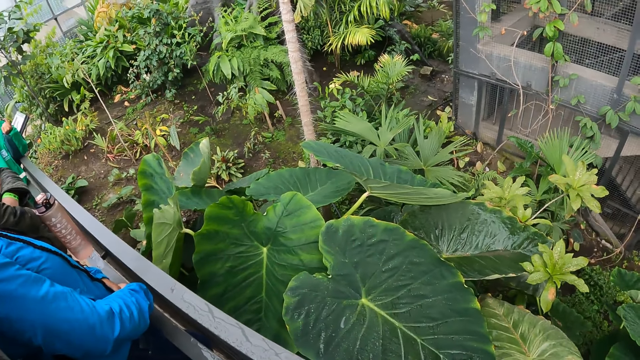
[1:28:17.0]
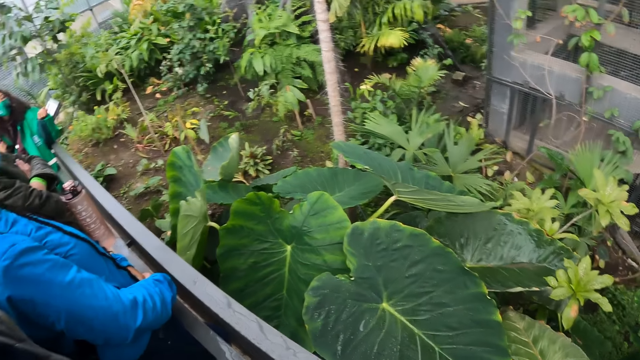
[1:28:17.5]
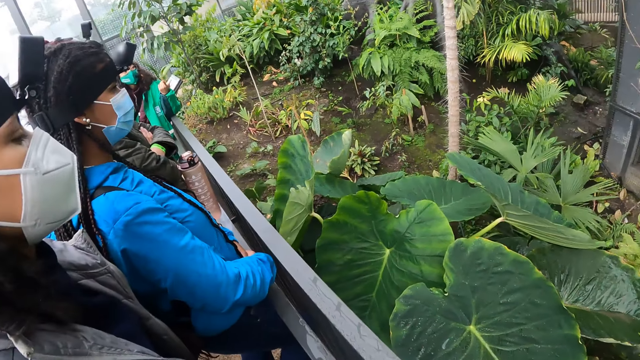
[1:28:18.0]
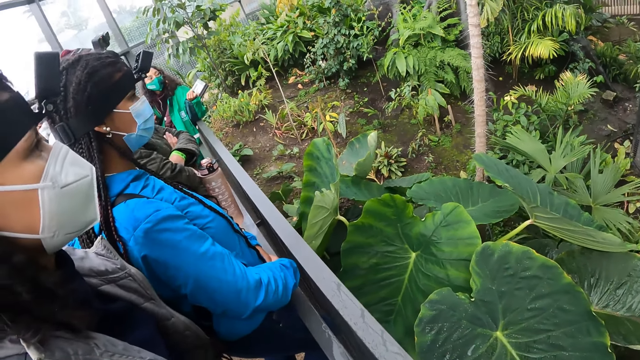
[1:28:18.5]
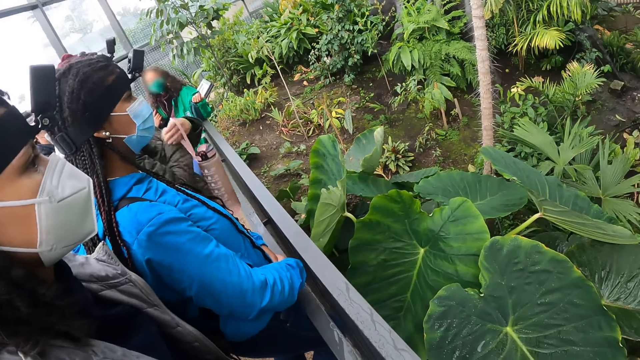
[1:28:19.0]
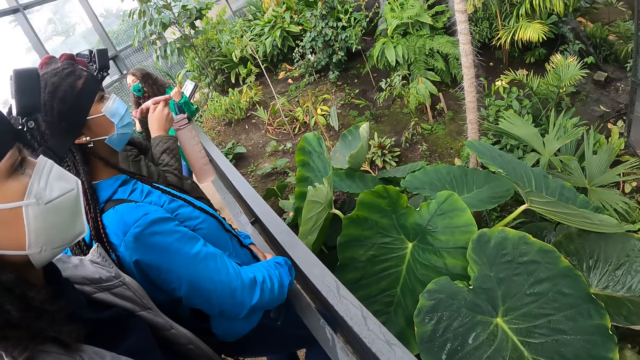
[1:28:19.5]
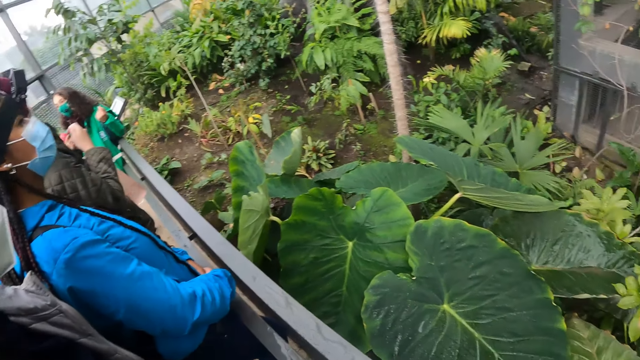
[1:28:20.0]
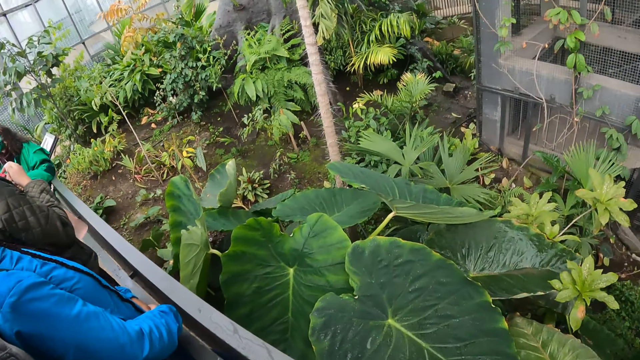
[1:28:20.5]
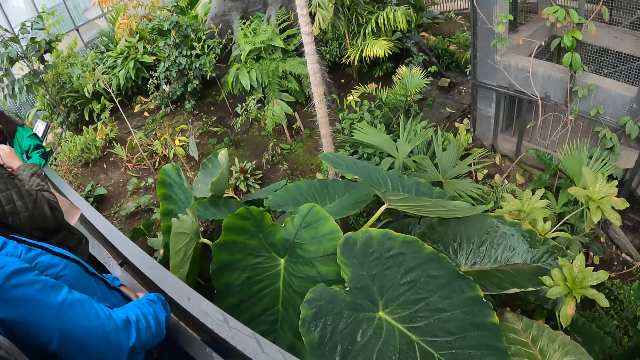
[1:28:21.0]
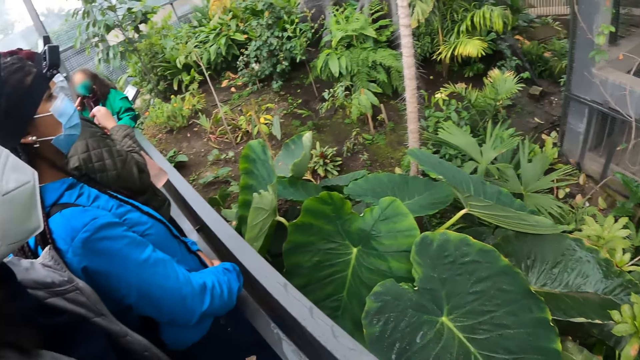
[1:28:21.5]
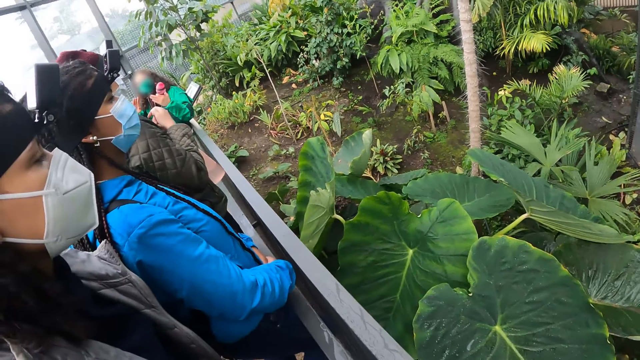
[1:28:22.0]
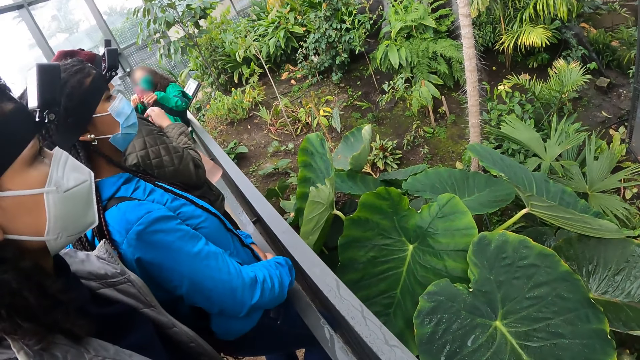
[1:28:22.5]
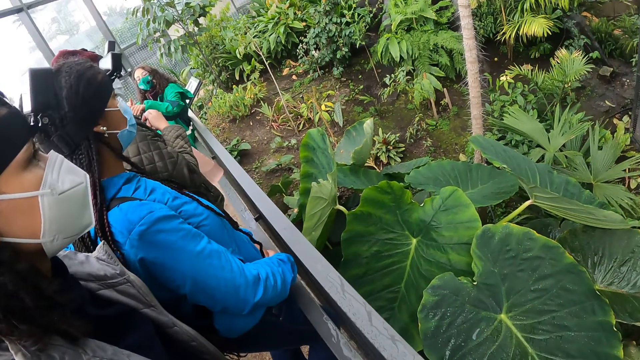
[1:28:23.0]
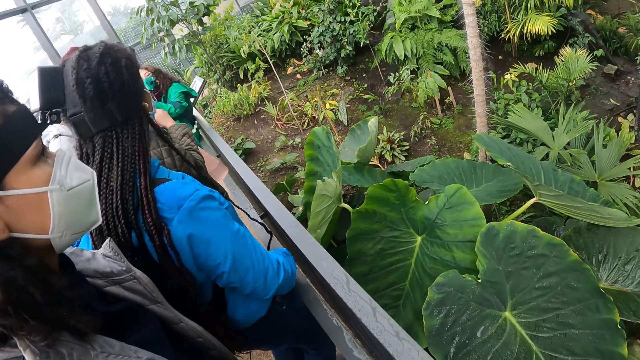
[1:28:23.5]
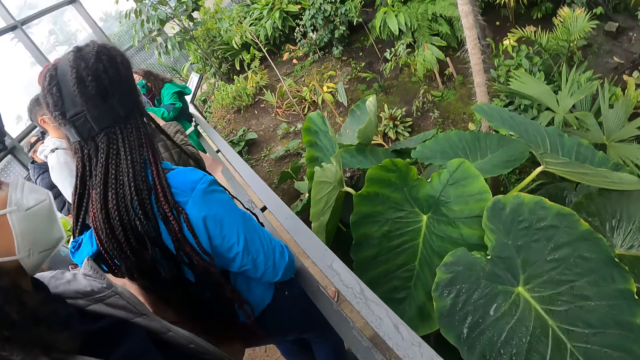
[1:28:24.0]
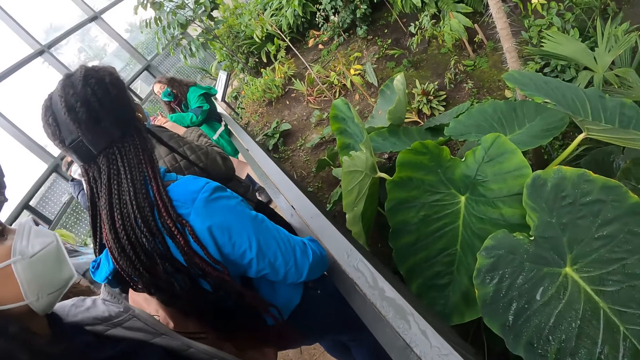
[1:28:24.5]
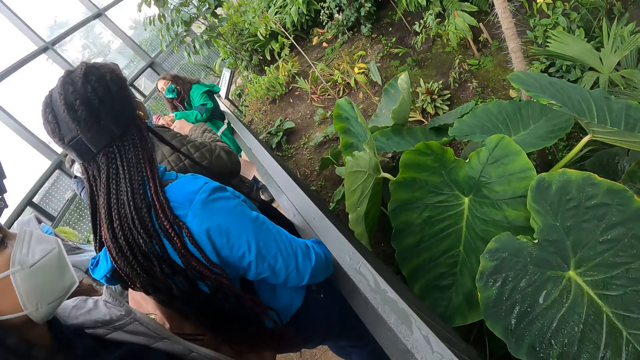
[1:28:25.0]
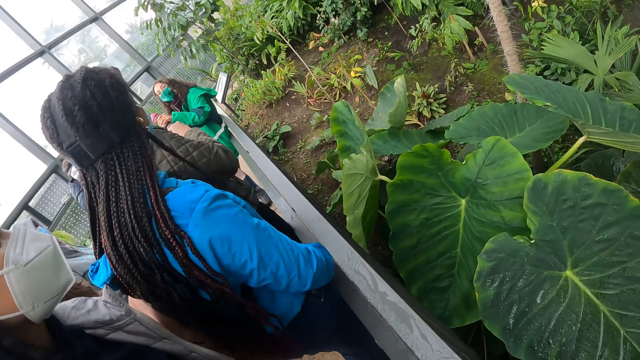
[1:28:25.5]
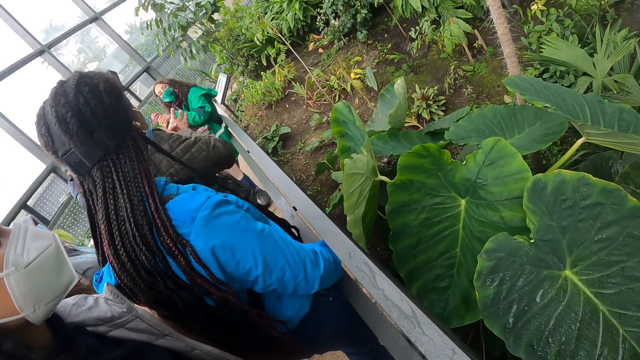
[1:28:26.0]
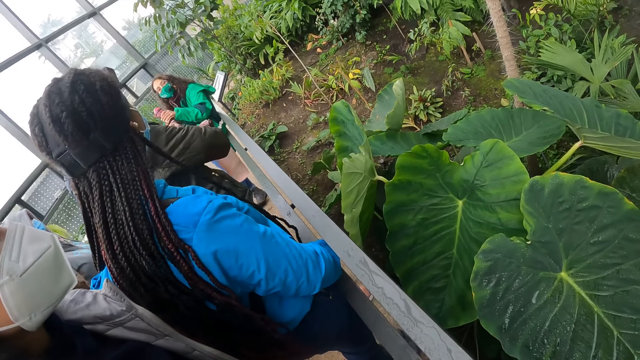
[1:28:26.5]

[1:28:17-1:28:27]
The woman passes the water bottle from her left hand to her right hand. The tour guide passes the water bottle from her right hand to her left hand.

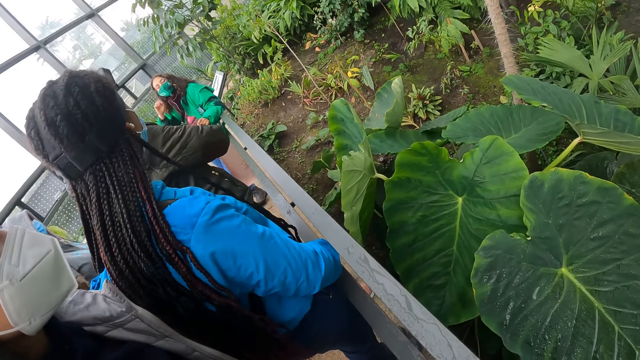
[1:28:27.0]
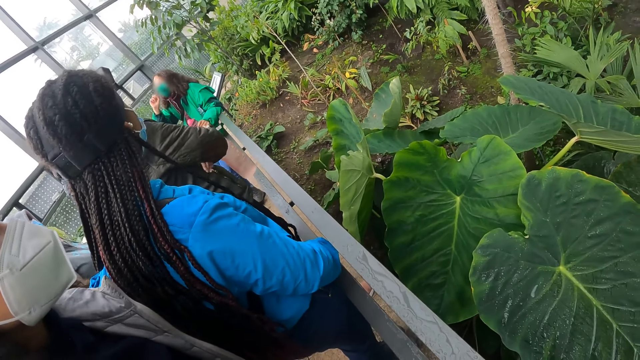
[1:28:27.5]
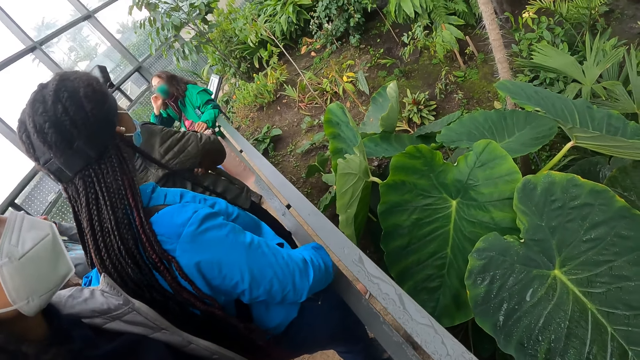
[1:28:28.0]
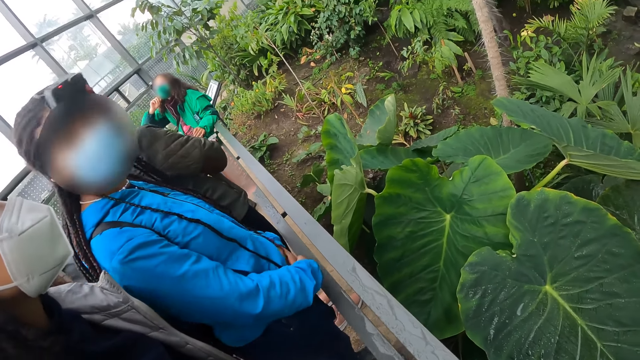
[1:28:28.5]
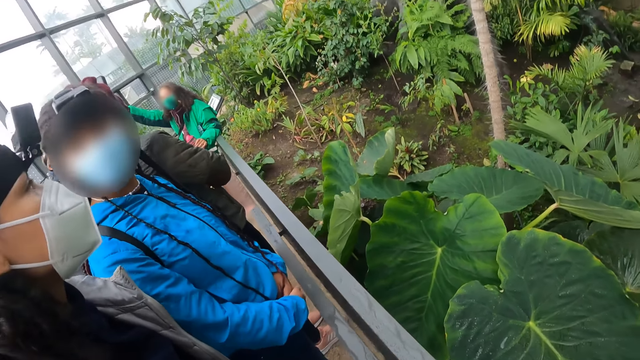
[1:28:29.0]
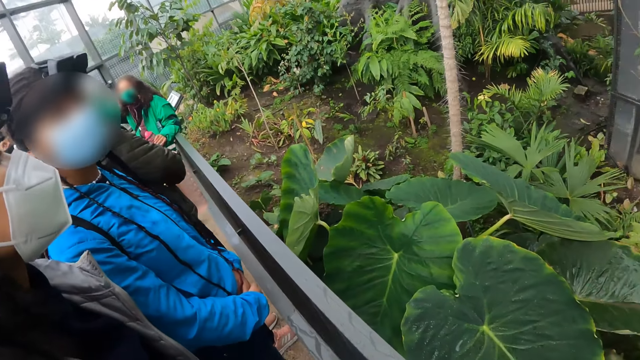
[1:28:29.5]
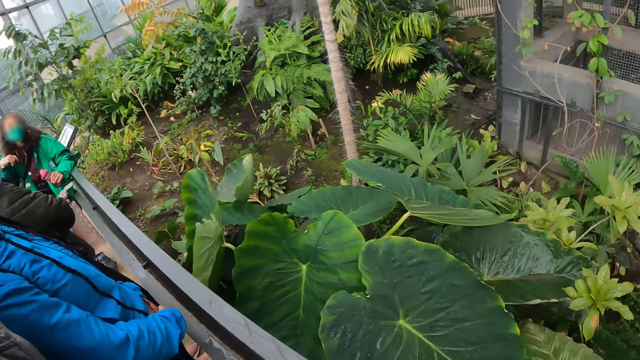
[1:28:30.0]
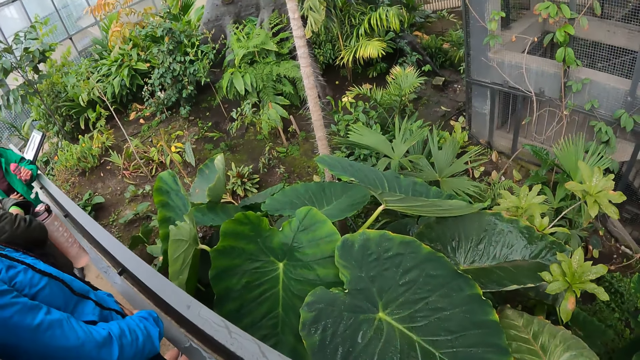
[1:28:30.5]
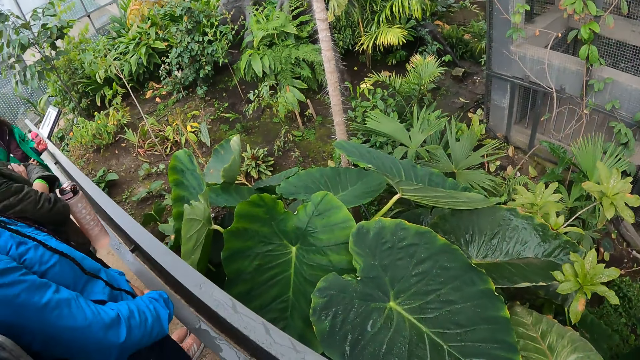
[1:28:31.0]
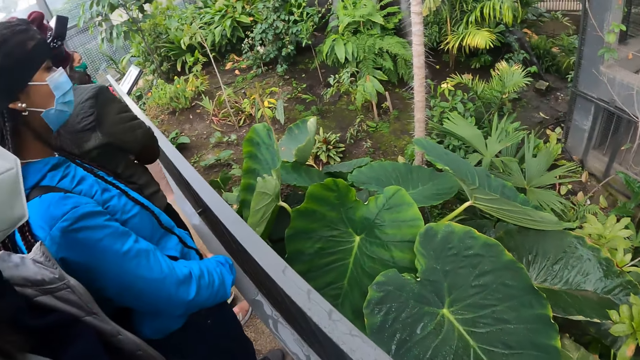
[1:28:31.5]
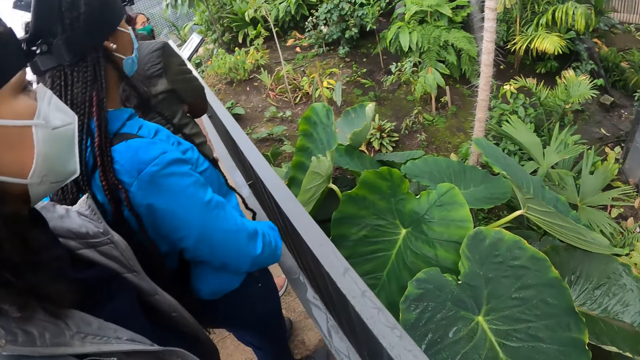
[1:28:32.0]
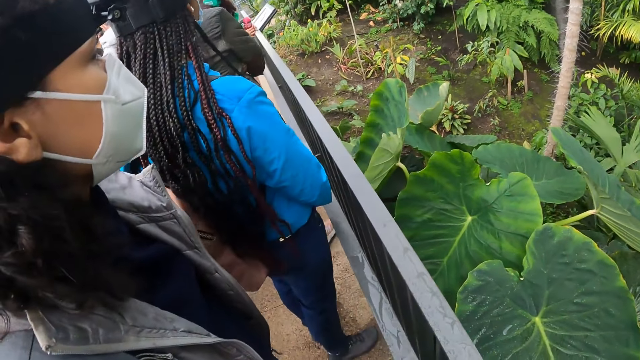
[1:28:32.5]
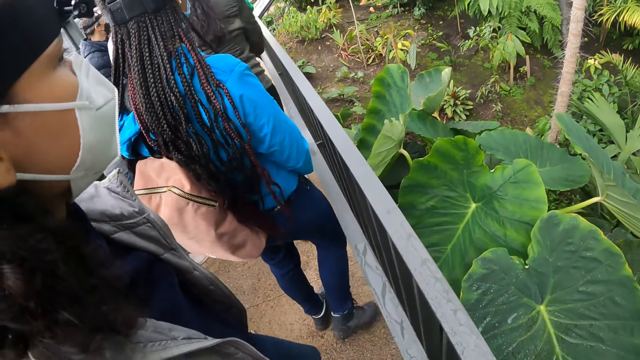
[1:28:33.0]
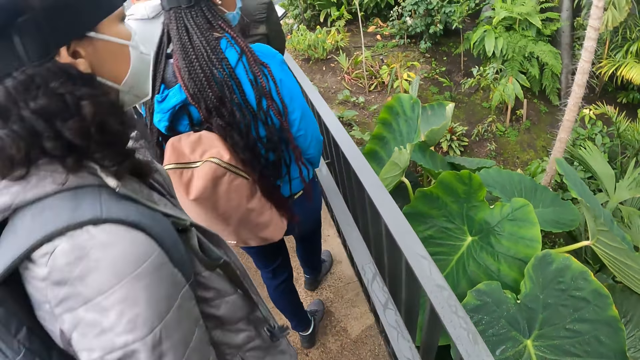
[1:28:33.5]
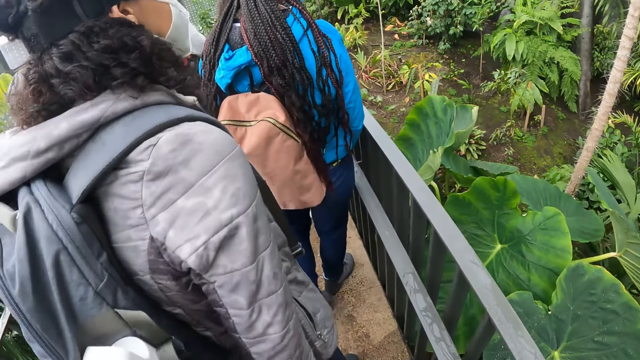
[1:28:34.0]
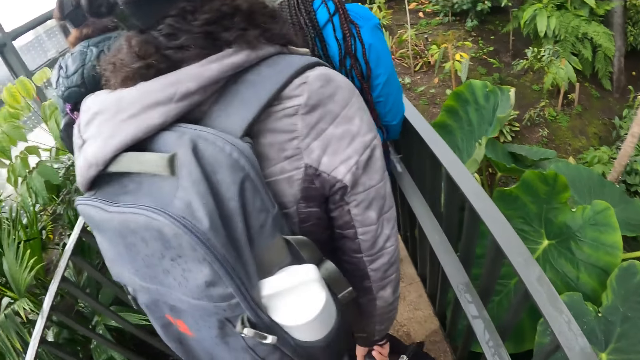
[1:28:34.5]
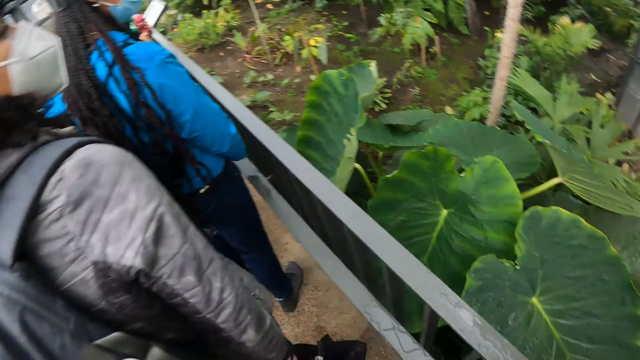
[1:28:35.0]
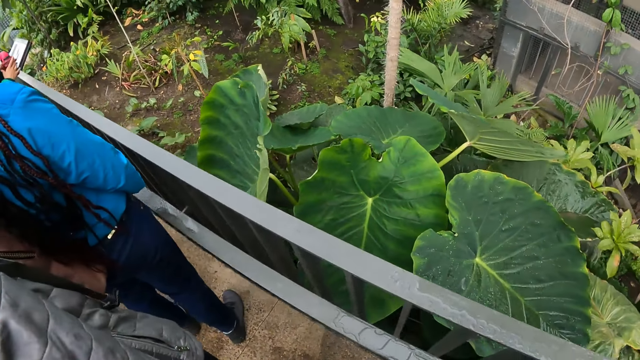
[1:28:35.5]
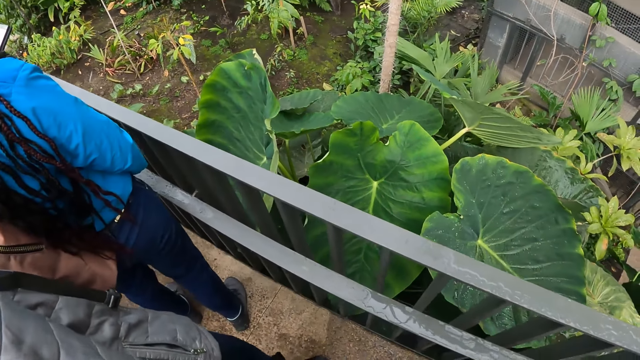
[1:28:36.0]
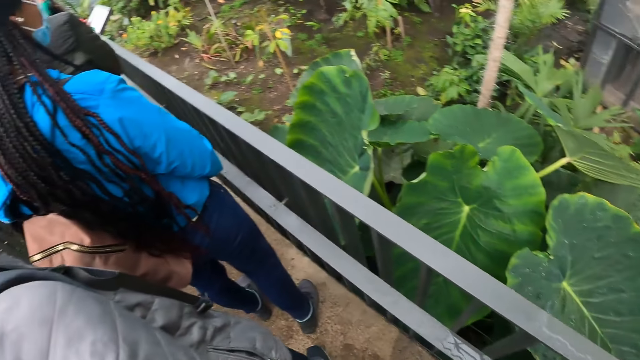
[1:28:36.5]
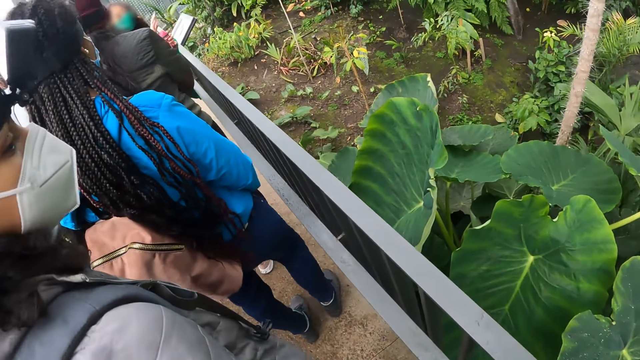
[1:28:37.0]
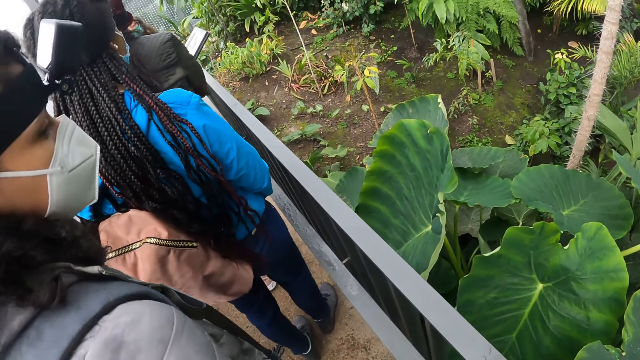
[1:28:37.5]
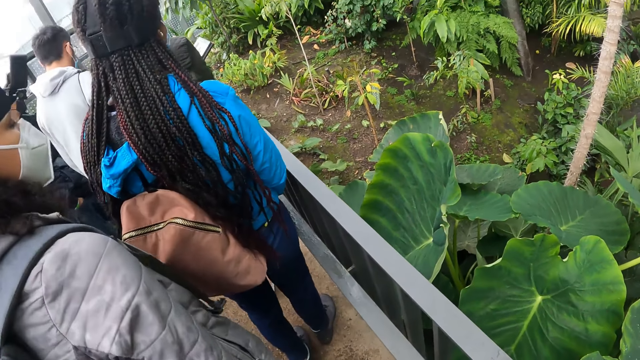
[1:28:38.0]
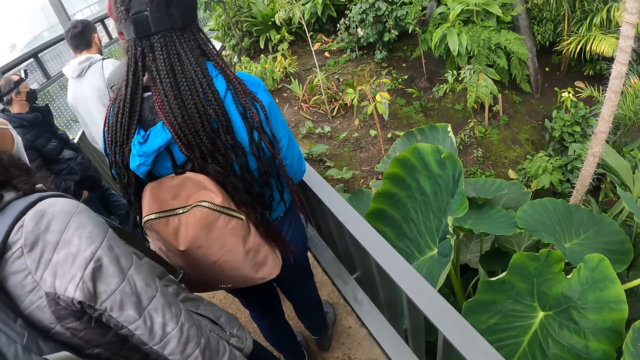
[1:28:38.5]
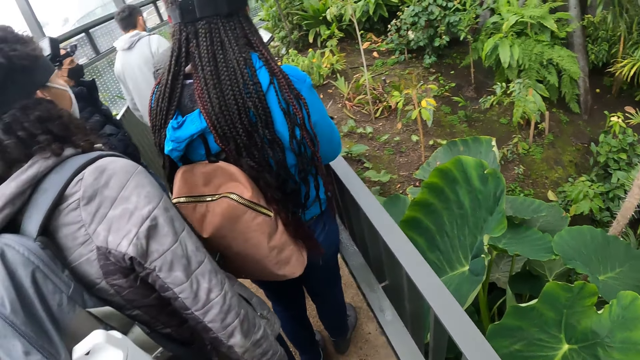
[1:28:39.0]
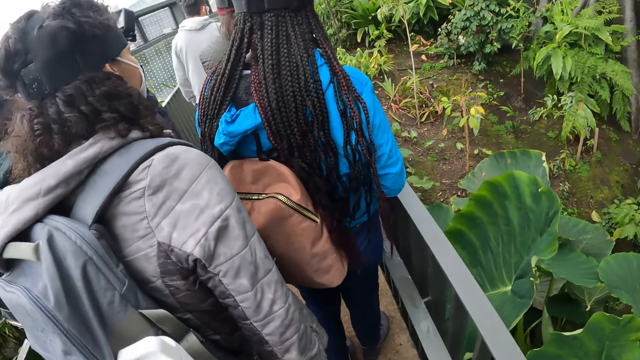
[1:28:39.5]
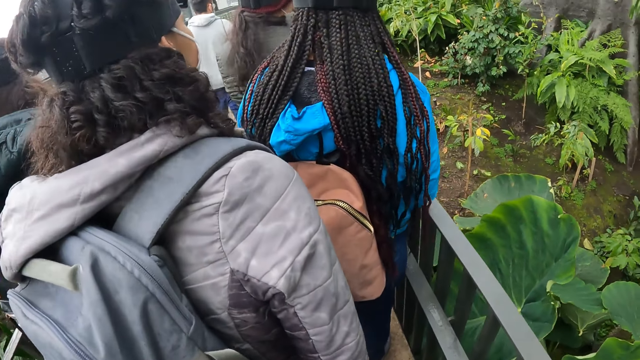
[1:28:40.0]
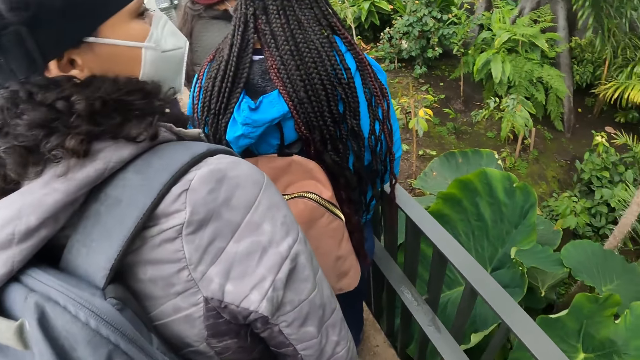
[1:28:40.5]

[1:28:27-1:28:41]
The camera wearer talks to a person. They look around. A woman walks along the path. Another woman walks along the path. Another woman walks along the path. A man walks along the path.
